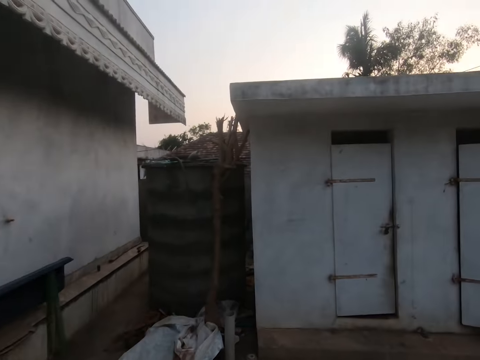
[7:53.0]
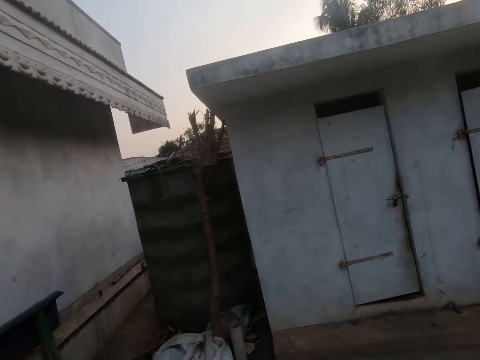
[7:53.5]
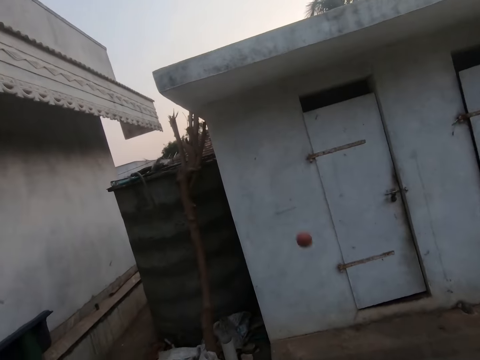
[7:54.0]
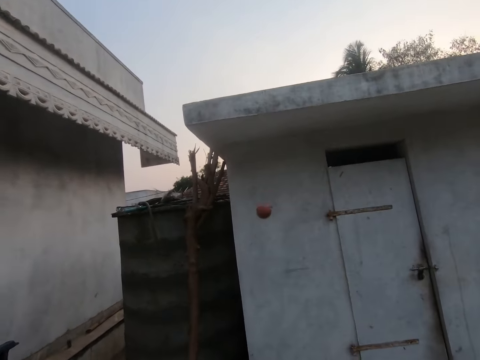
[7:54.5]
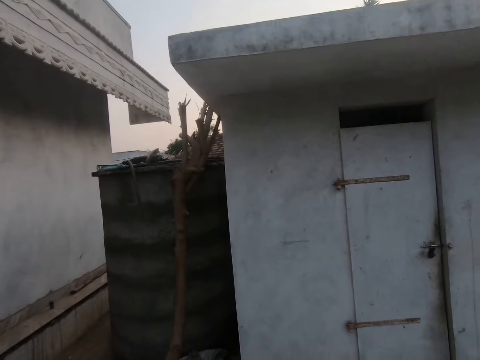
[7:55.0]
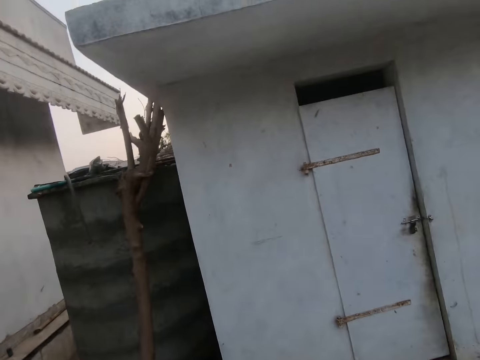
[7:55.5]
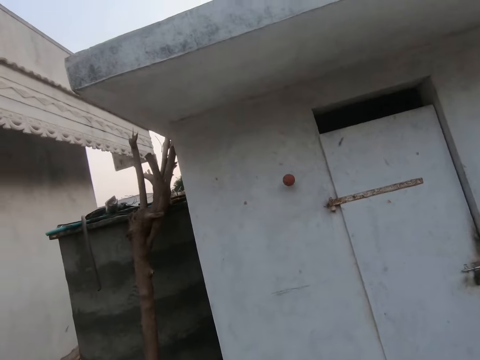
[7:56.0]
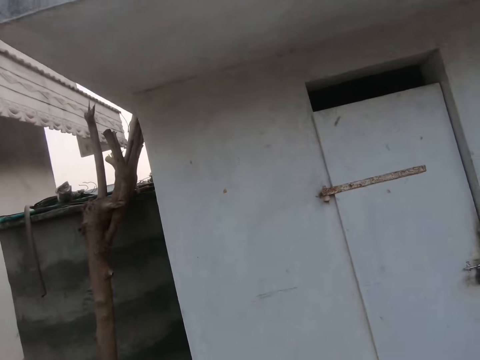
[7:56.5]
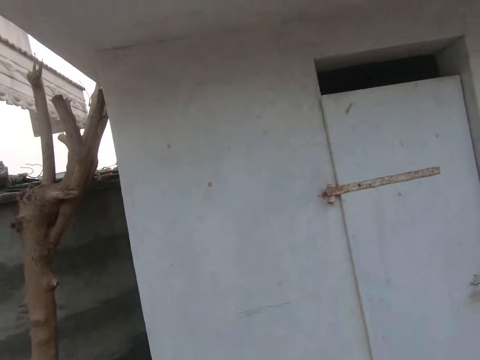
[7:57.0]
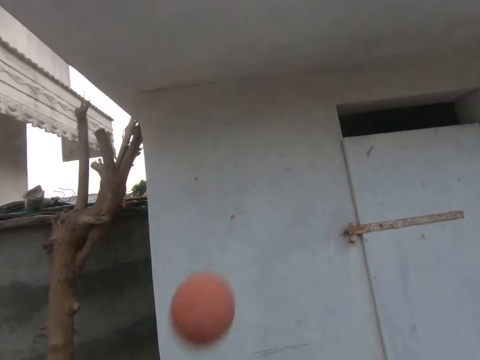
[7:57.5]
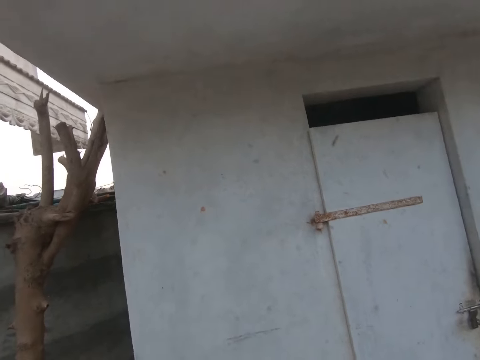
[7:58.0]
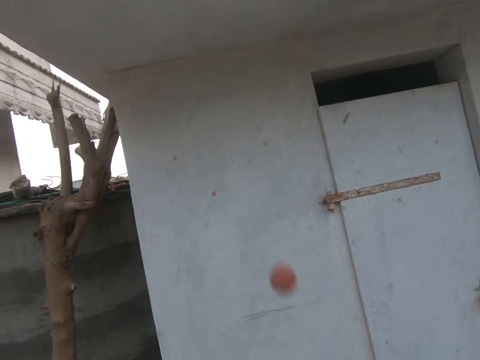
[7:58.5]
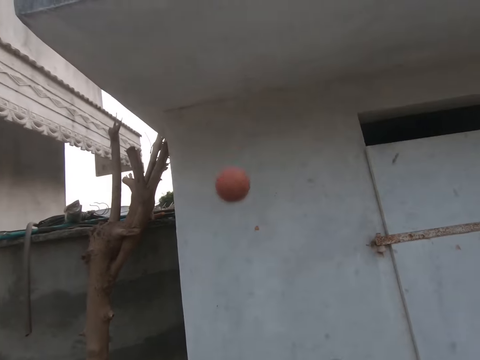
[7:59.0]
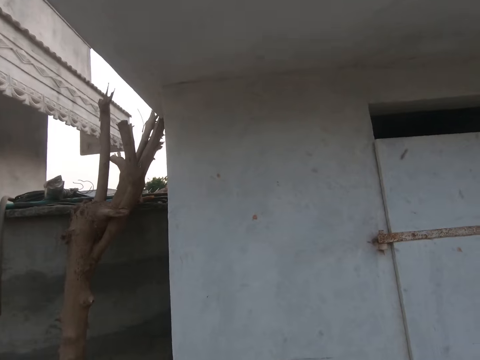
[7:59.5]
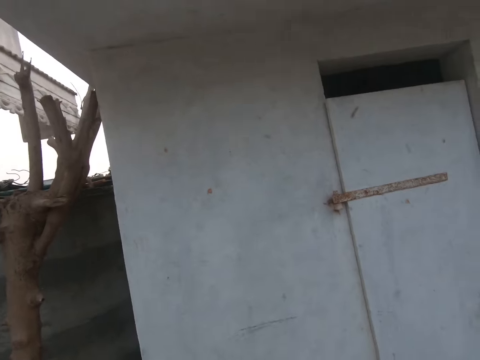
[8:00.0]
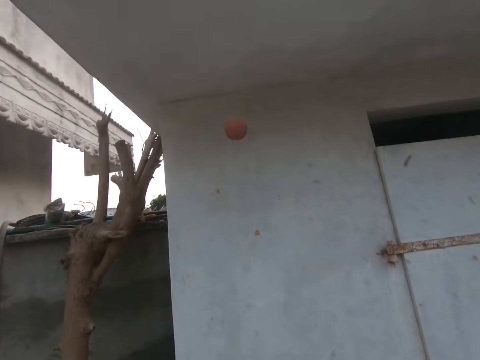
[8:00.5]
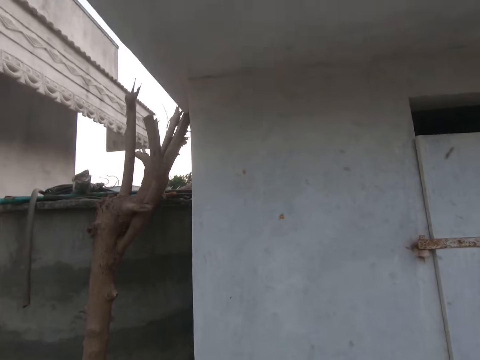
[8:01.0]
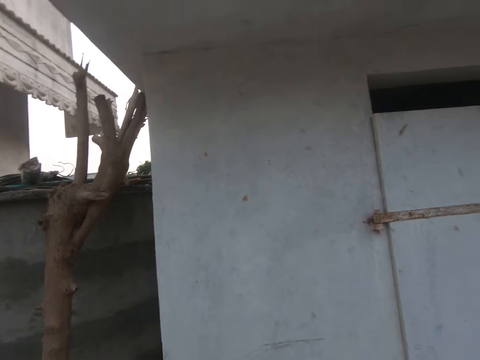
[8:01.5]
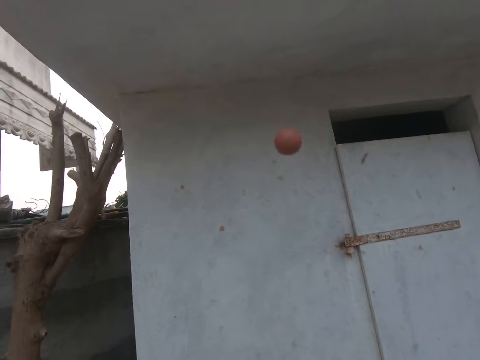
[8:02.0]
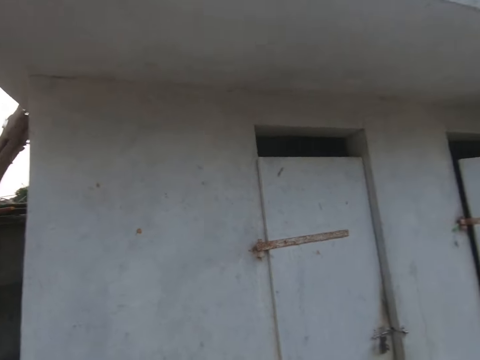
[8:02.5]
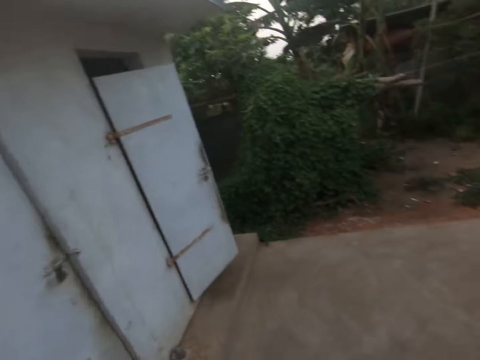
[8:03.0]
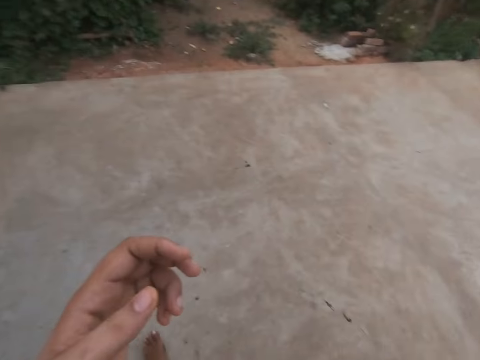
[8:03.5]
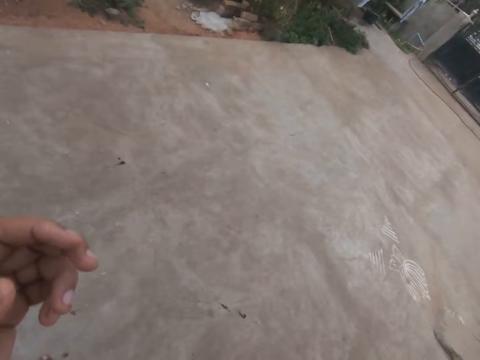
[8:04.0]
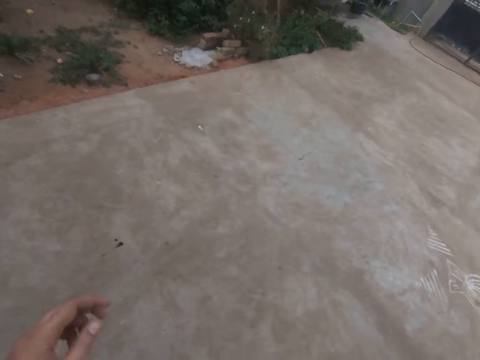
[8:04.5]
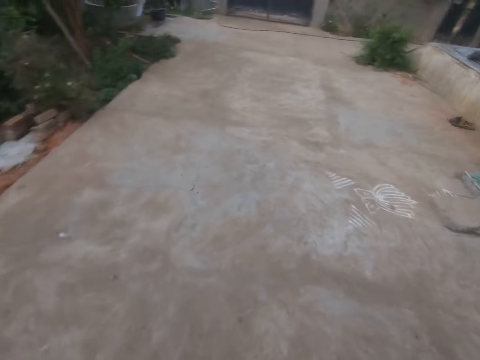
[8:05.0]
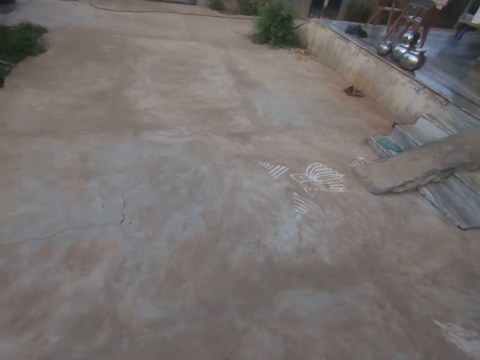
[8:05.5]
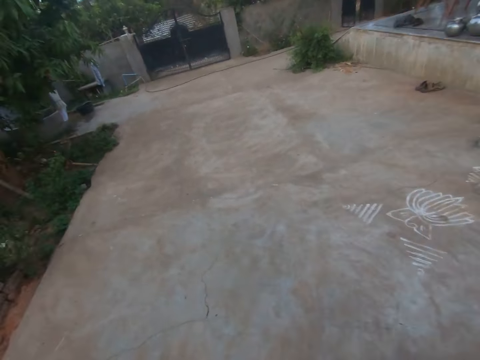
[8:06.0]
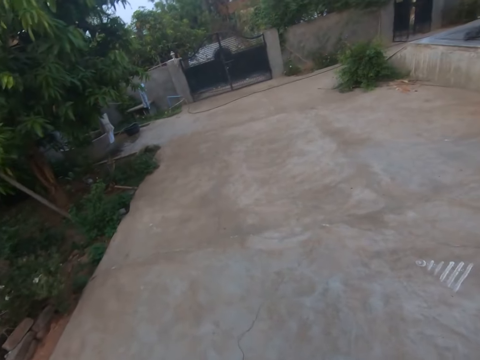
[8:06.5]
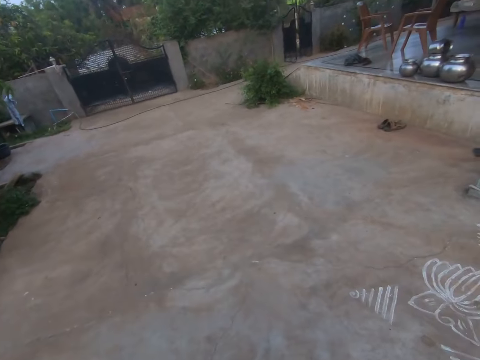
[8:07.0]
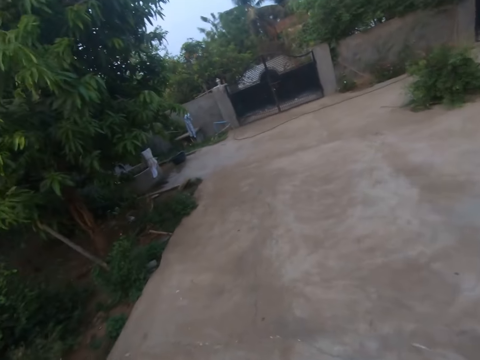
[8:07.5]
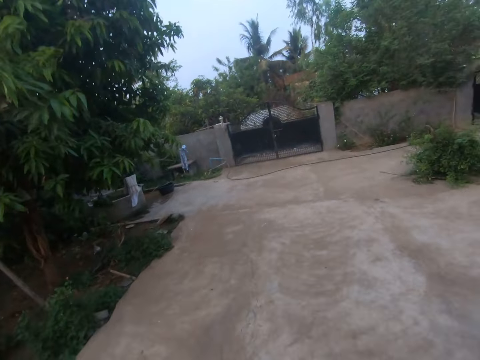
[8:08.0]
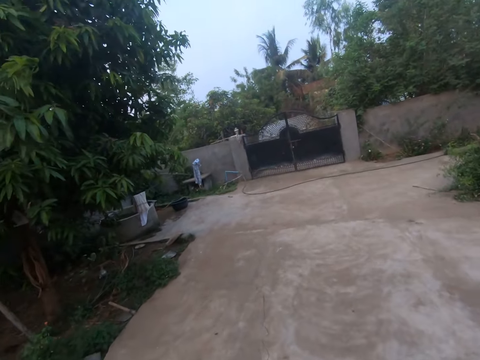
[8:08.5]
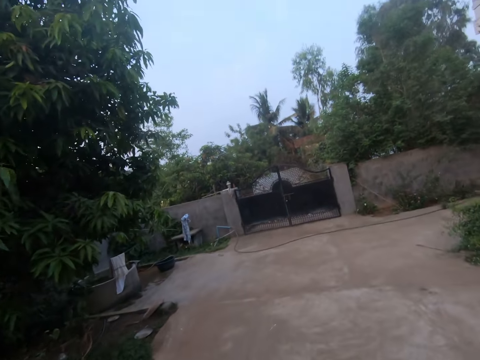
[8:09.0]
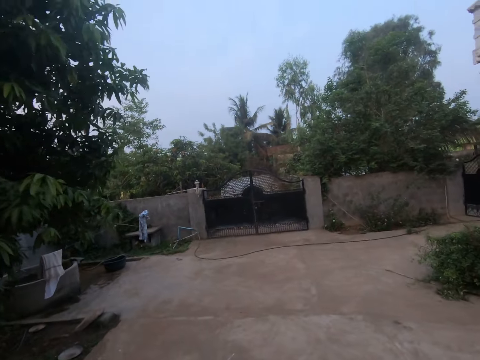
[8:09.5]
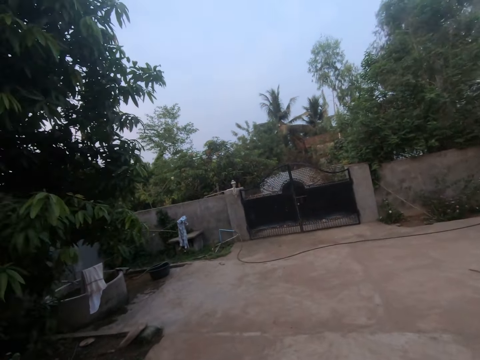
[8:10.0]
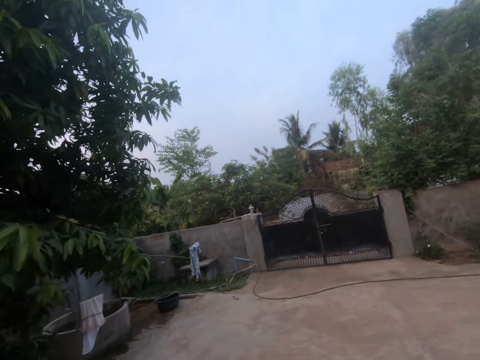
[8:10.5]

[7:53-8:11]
The camera wearer throws the ball to the wall with his hands. He catches the ball with his hands. He throws the ball to the wall with his hands. He catches the ball with his hands. He throws the ball to the wall with his hands. He catches the ball with his hands. He throws the ball to the wall with his hands. He catches the ball with his hands. He throws the ball to the wall with his hands. He catches the ball with his hands. He throws the ball to the wall with his hands. He catches the ball with his hands. He turns around. He walks towards the gate.

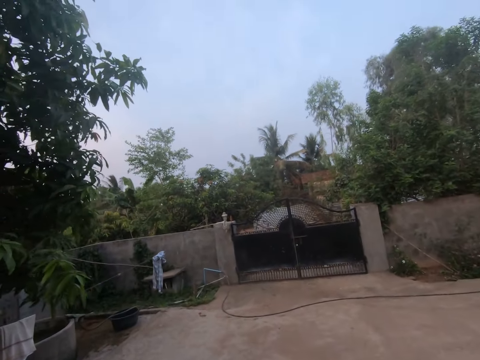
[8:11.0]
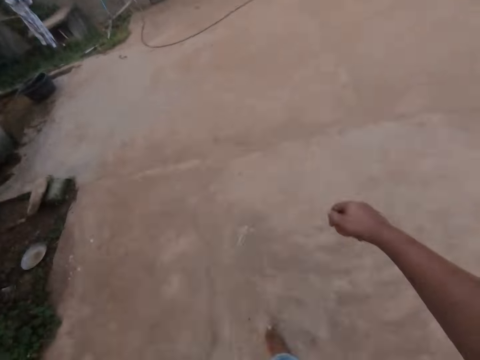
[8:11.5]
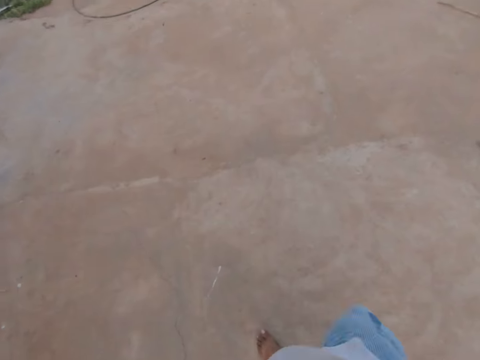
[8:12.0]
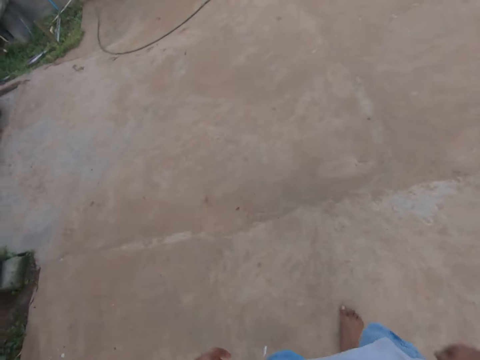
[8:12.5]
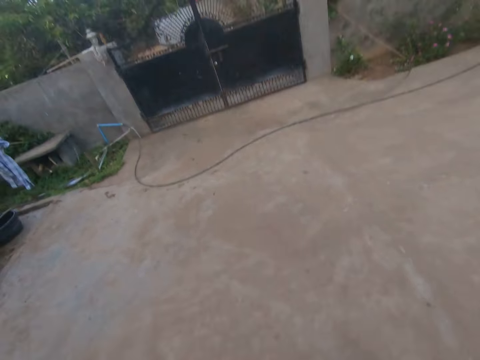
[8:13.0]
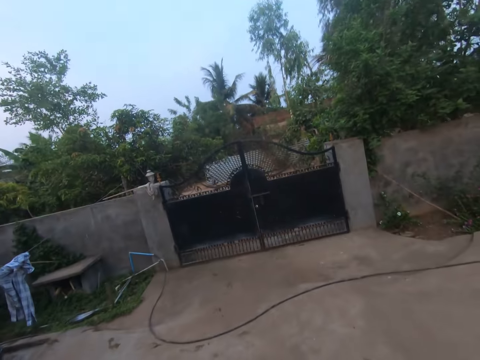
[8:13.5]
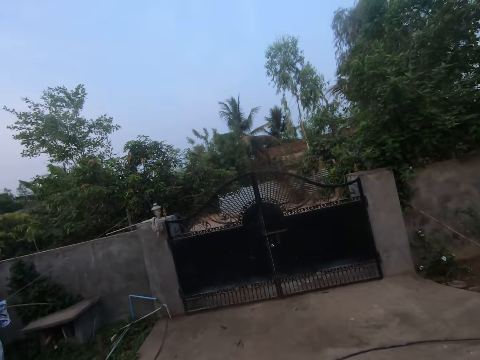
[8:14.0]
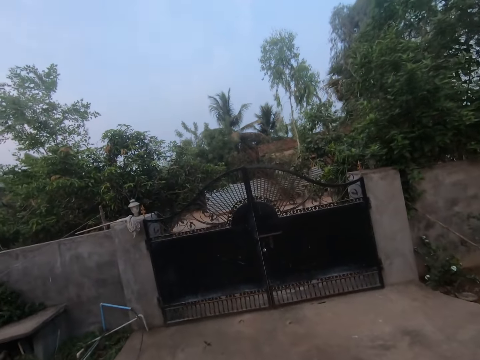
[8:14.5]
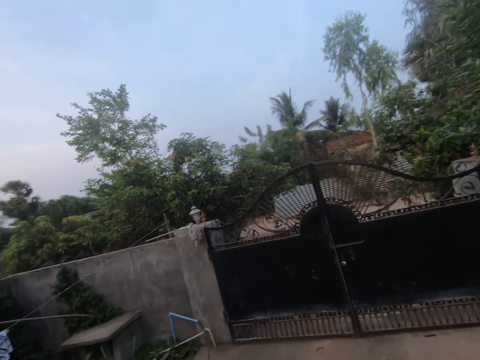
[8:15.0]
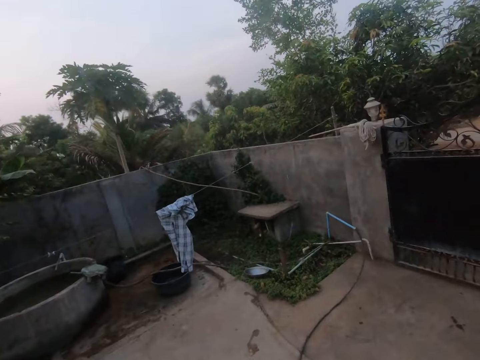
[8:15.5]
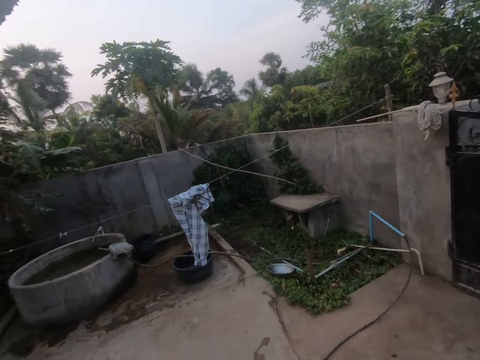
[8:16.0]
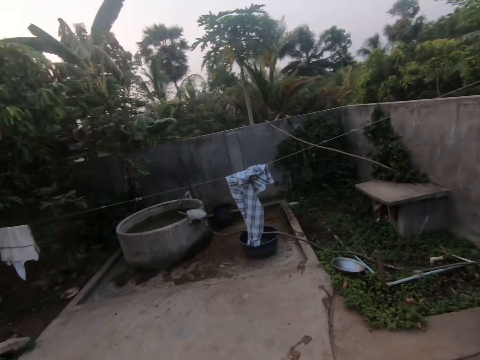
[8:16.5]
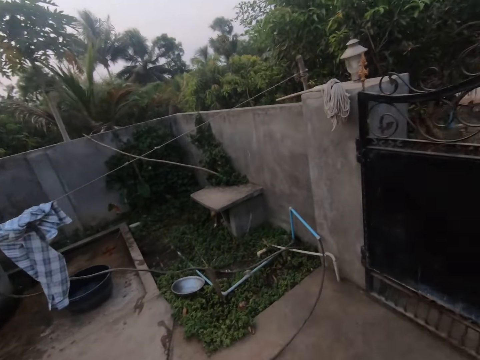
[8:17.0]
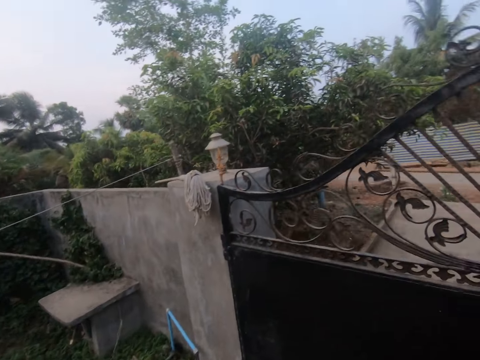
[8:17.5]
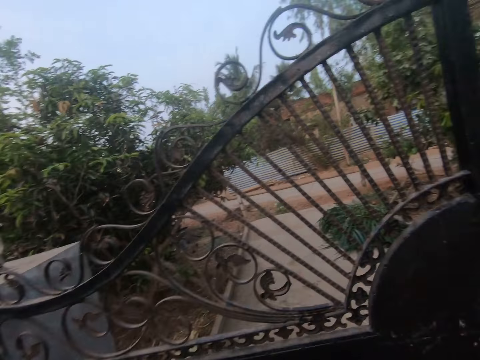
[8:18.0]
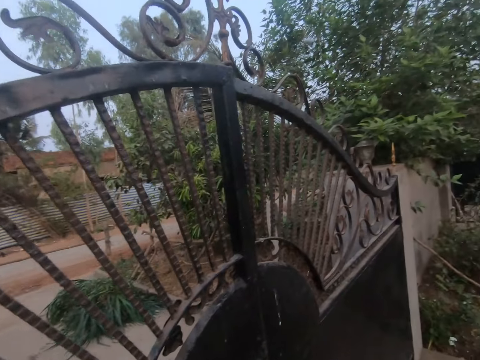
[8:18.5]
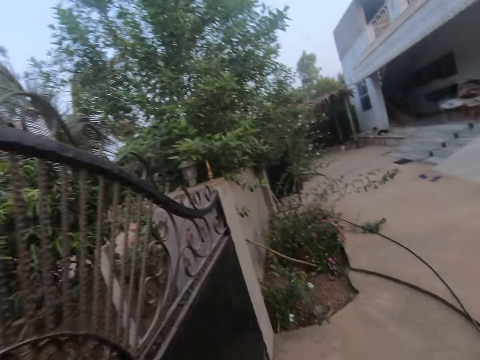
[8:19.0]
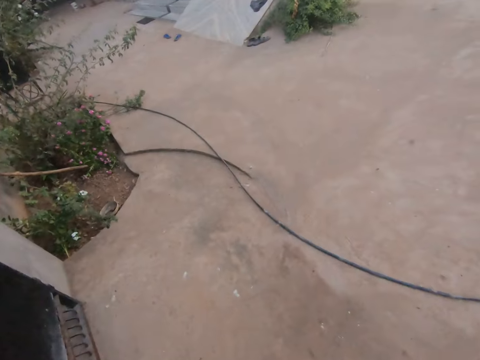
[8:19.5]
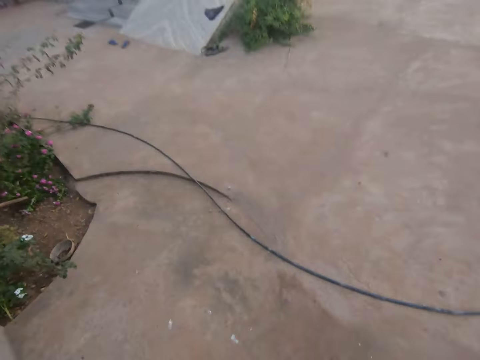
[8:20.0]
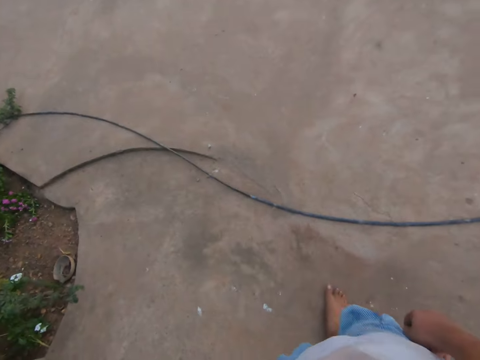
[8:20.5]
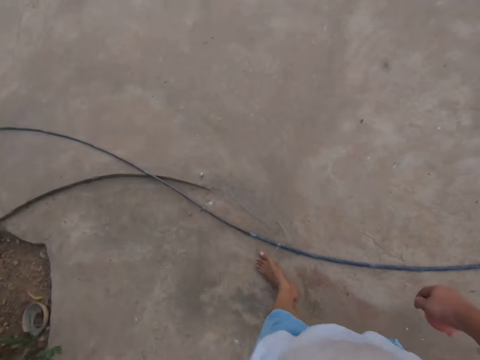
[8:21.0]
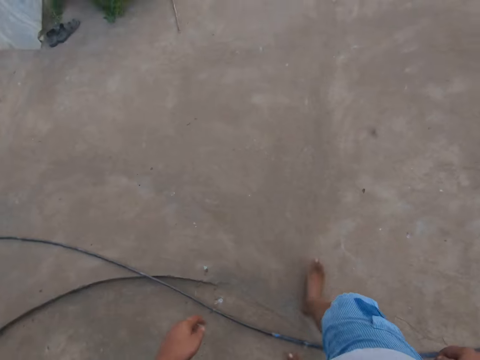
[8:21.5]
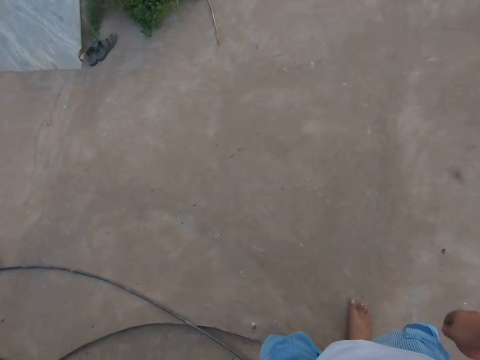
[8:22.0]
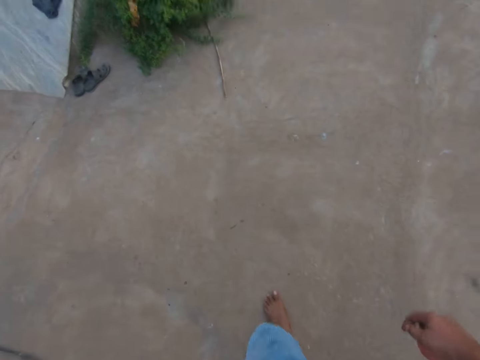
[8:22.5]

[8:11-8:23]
The camera wearer looks around. They turn around. They walk back towards the wall.
